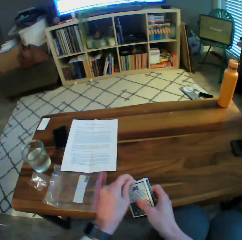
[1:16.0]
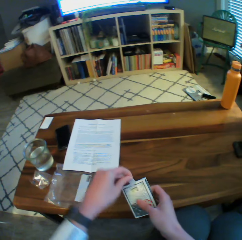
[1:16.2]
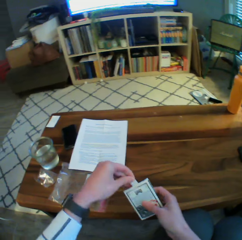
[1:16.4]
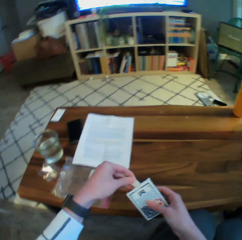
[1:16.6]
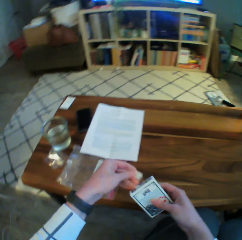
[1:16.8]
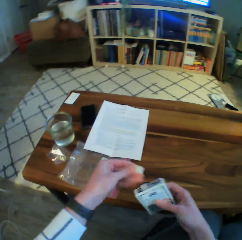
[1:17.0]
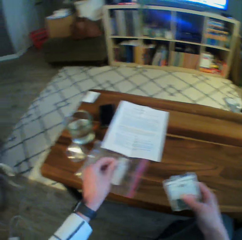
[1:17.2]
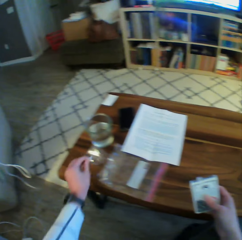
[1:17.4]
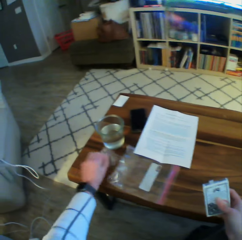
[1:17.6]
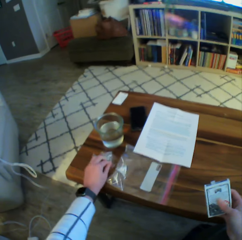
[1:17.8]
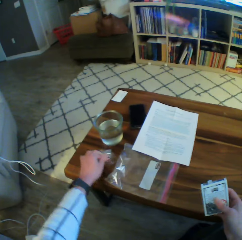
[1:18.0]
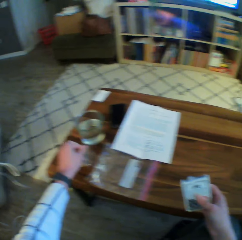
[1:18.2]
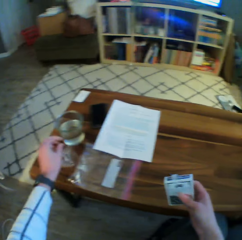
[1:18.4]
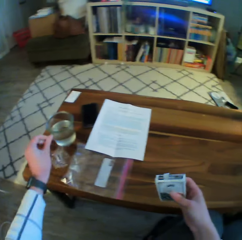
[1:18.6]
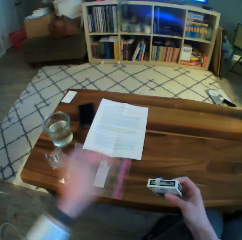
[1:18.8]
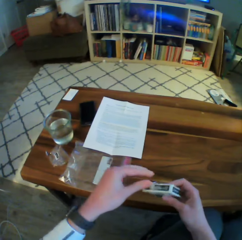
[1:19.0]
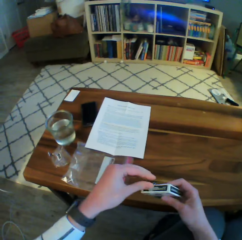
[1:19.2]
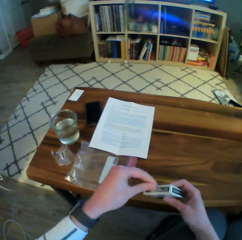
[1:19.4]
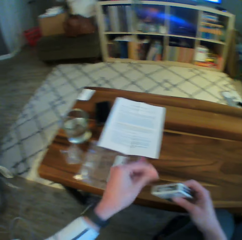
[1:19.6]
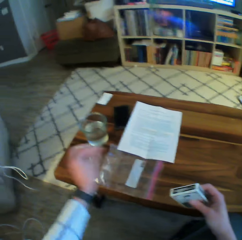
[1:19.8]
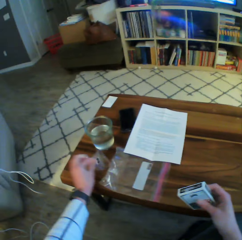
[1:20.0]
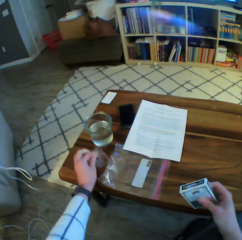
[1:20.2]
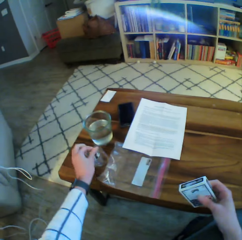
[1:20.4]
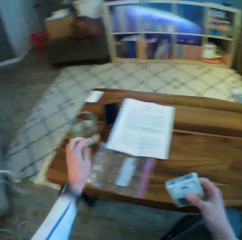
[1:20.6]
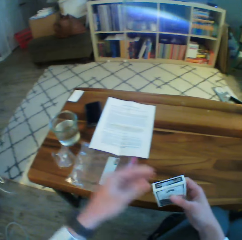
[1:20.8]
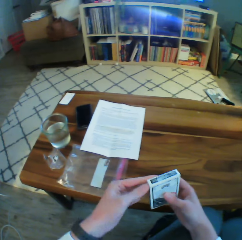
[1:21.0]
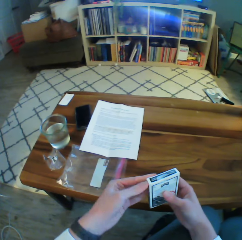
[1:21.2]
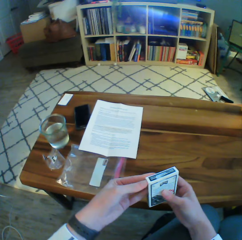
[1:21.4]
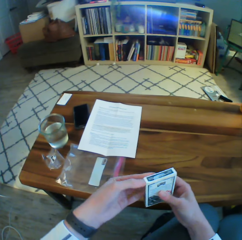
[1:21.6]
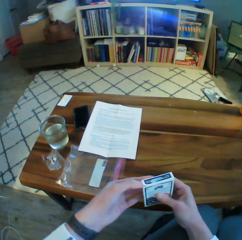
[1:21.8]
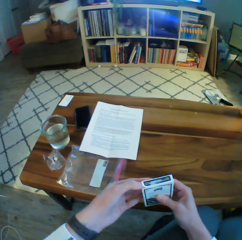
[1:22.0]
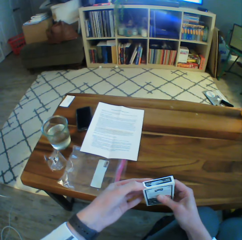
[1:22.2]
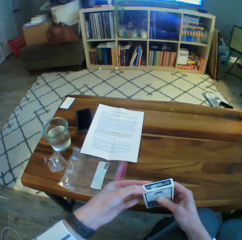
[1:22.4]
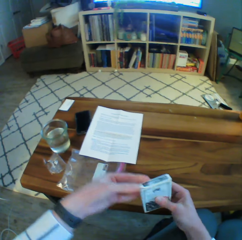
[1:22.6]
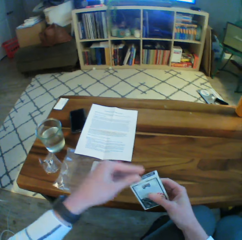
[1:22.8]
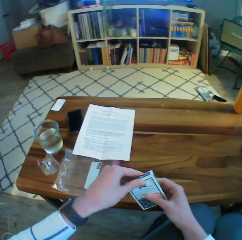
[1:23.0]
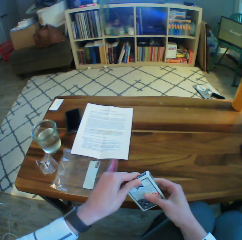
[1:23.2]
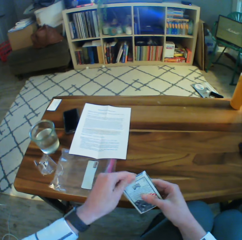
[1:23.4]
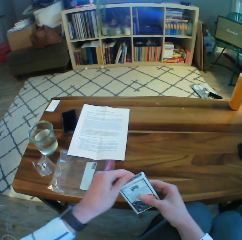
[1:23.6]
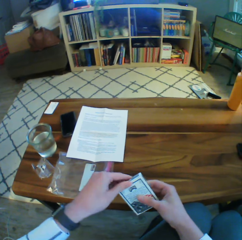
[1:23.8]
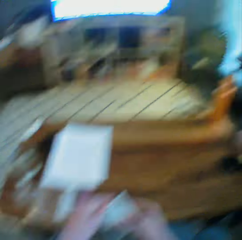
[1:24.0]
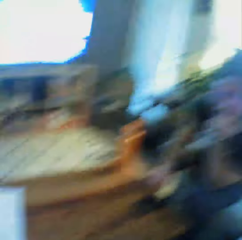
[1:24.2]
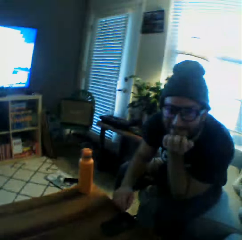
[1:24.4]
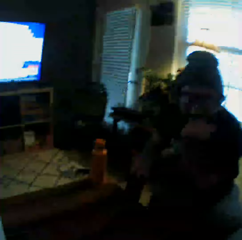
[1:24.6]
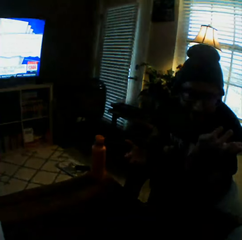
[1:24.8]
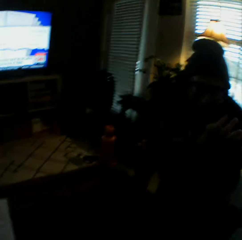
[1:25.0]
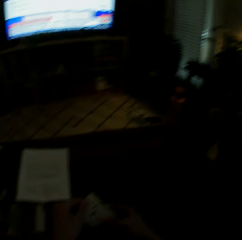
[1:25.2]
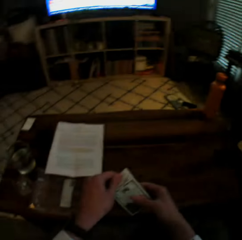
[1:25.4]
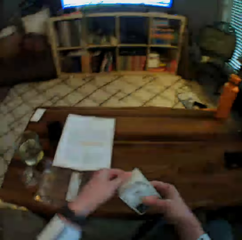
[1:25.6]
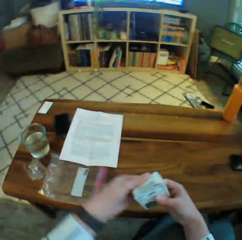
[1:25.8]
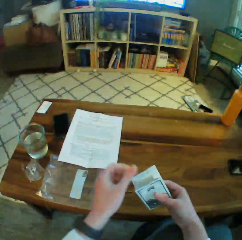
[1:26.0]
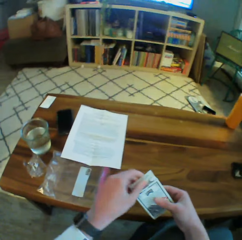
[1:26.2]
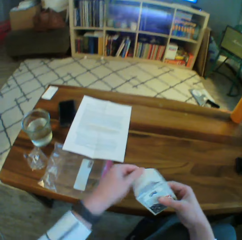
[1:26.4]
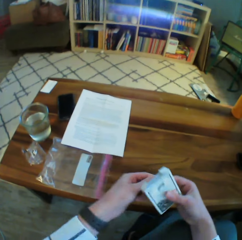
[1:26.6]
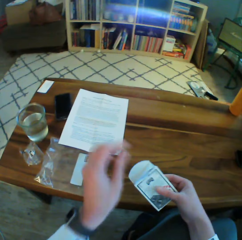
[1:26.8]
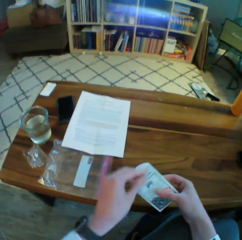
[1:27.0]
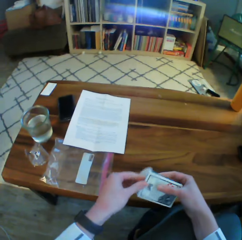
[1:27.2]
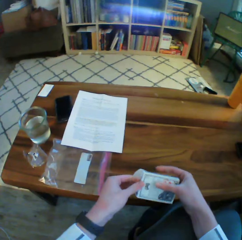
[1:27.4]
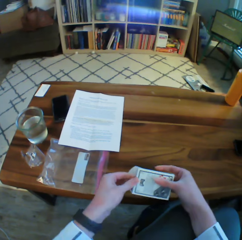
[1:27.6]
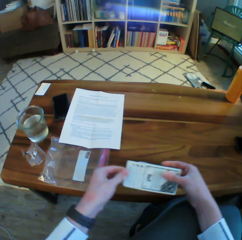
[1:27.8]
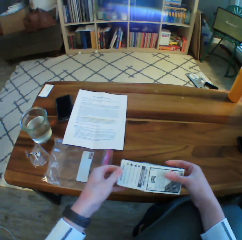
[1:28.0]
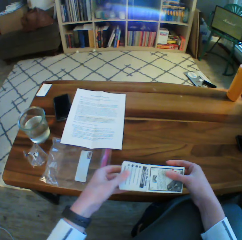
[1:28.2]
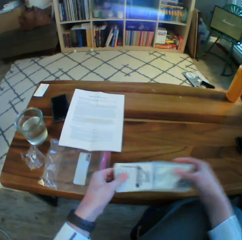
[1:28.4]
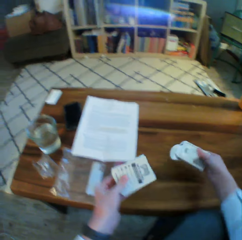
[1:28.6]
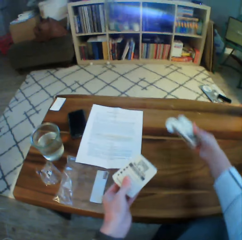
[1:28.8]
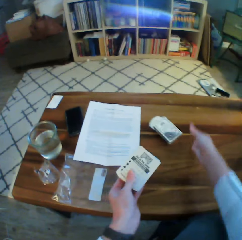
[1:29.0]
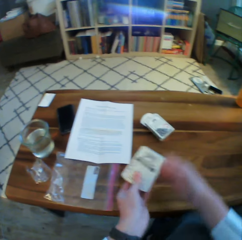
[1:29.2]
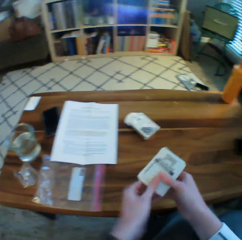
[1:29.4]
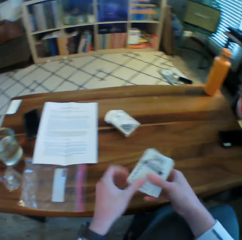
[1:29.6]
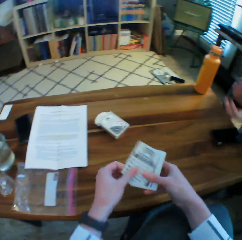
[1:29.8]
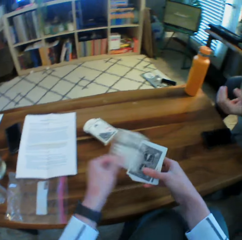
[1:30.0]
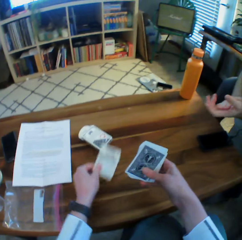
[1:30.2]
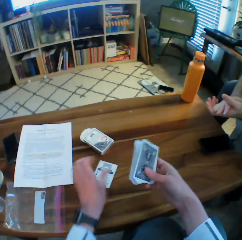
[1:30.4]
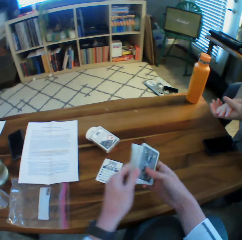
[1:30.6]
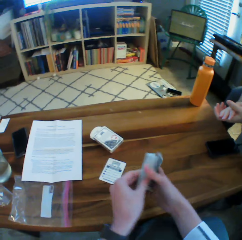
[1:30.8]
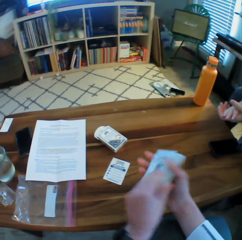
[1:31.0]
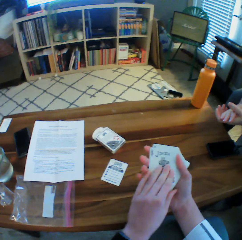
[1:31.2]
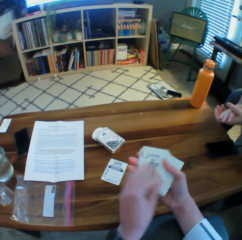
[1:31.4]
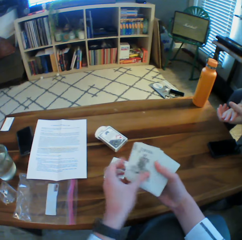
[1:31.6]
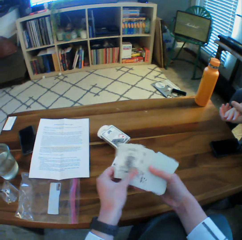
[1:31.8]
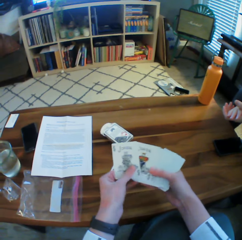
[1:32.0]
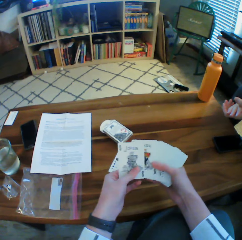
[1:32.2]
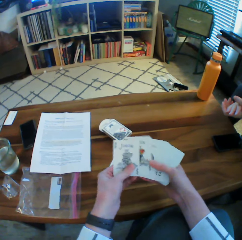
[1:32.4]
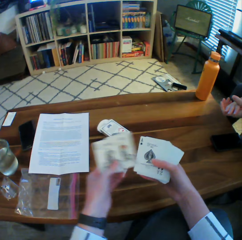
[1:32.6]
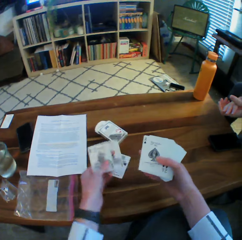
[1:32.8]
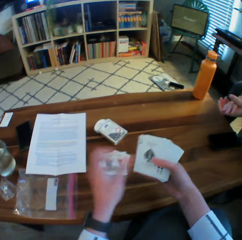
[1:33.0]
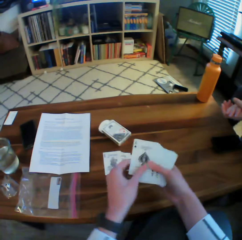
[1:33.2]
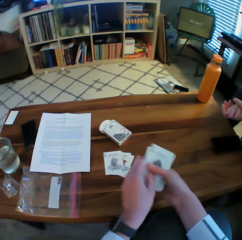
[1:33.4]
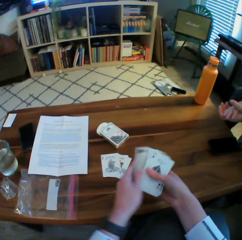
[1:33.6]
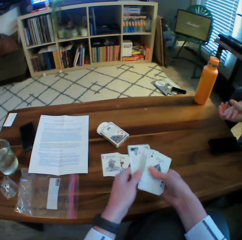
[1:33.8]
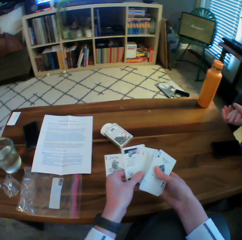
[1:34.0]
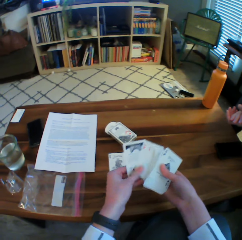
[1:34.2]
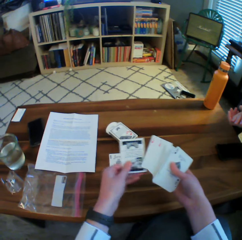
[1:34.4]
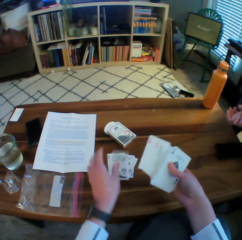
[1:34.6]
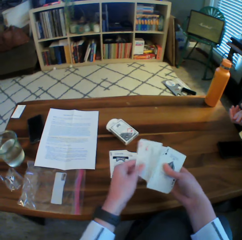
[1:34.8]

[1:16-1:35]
The camera wearer drops the seal of the pack of cards on the table with his left hand. He interacts with the man. The camera wearer opens the pack of cards with his left hand. He brings out some cards from the pack with his left hand. He drops the empty pack on the table with his right hand. He removes a card with his left hand. He drops the card on the table. He turns over the cards with his right hand. He spreads out the cards with both hands. He drops two cards on the table with his left hand.

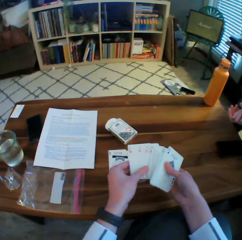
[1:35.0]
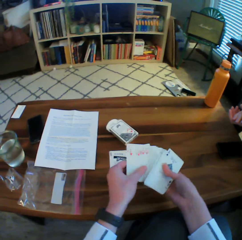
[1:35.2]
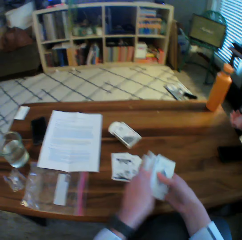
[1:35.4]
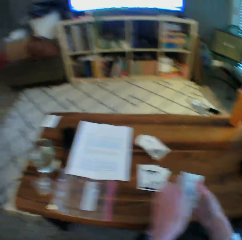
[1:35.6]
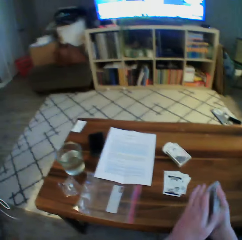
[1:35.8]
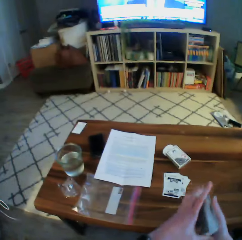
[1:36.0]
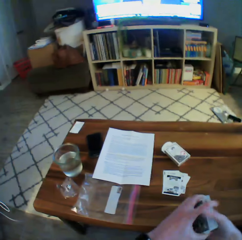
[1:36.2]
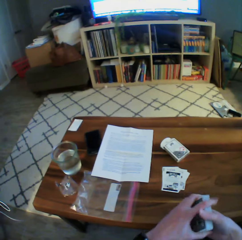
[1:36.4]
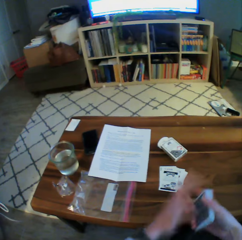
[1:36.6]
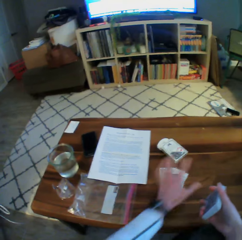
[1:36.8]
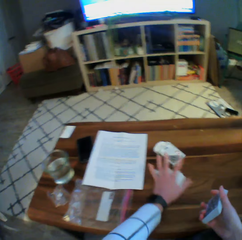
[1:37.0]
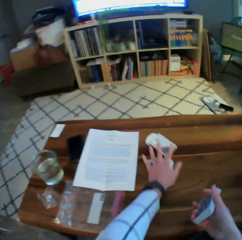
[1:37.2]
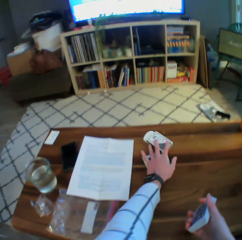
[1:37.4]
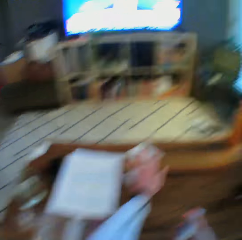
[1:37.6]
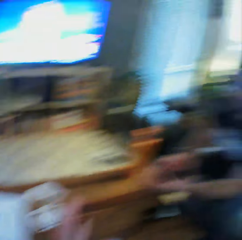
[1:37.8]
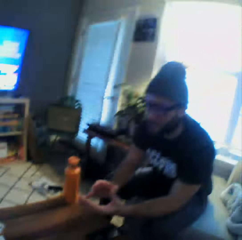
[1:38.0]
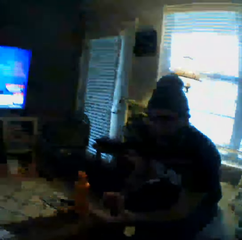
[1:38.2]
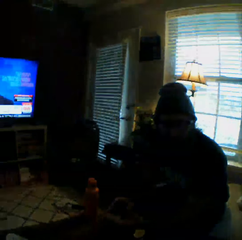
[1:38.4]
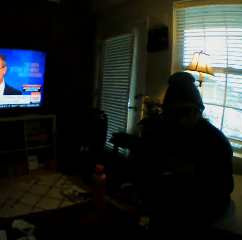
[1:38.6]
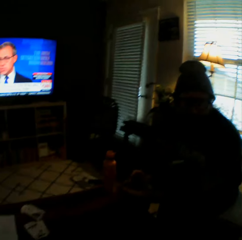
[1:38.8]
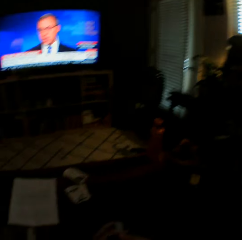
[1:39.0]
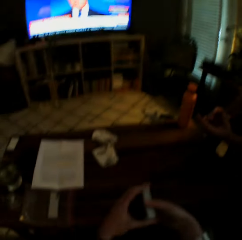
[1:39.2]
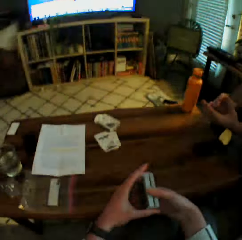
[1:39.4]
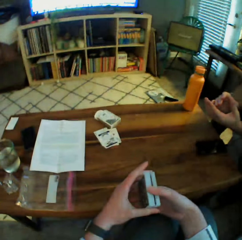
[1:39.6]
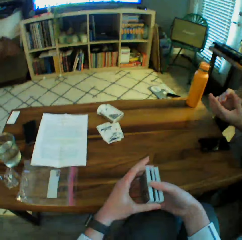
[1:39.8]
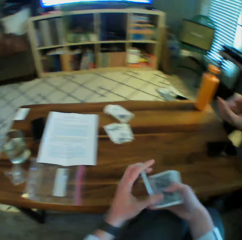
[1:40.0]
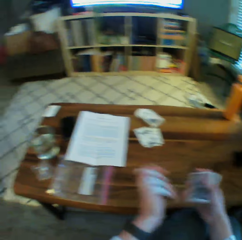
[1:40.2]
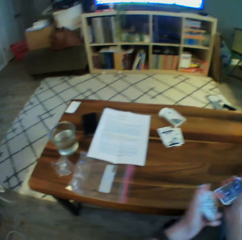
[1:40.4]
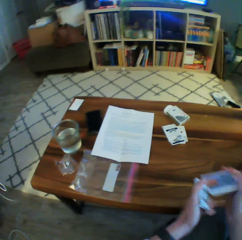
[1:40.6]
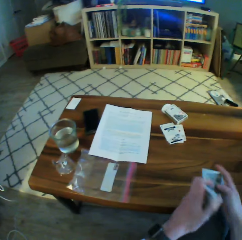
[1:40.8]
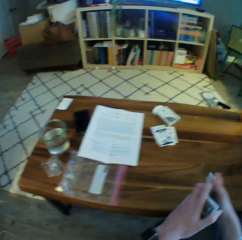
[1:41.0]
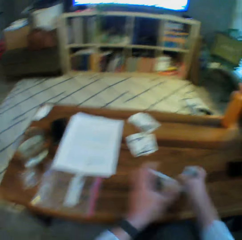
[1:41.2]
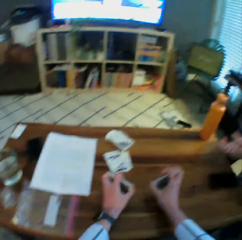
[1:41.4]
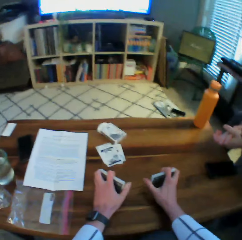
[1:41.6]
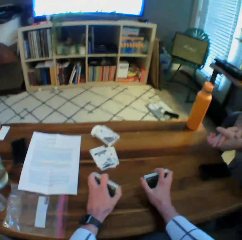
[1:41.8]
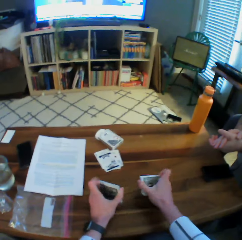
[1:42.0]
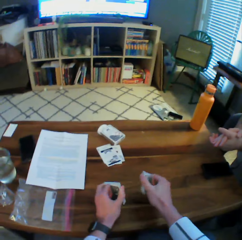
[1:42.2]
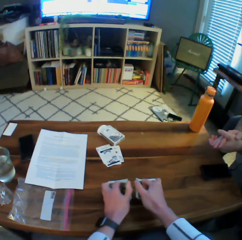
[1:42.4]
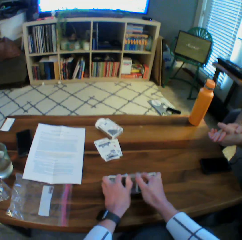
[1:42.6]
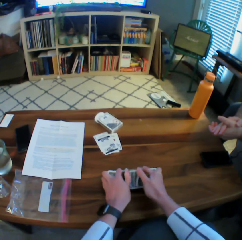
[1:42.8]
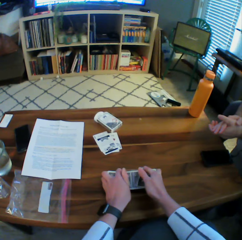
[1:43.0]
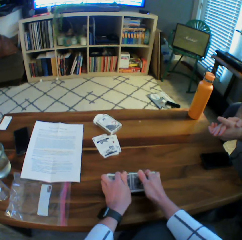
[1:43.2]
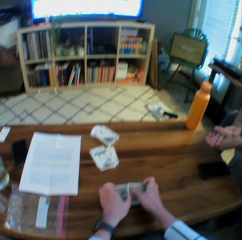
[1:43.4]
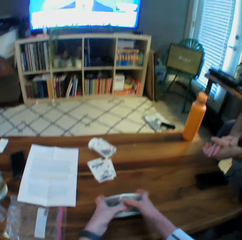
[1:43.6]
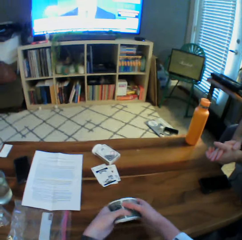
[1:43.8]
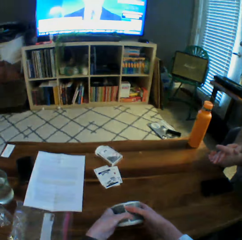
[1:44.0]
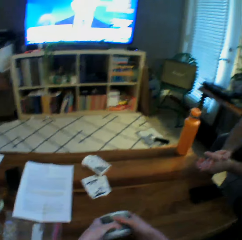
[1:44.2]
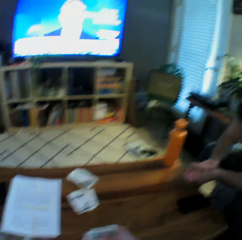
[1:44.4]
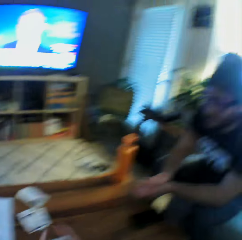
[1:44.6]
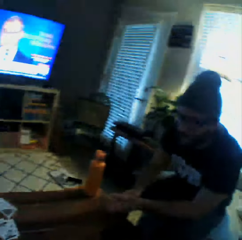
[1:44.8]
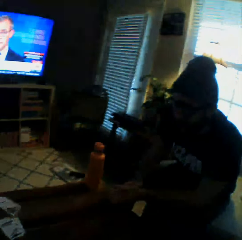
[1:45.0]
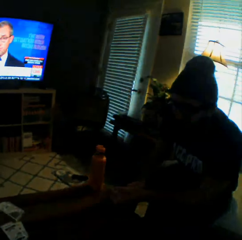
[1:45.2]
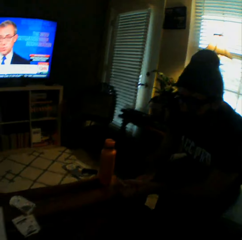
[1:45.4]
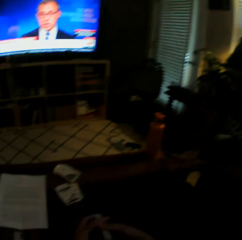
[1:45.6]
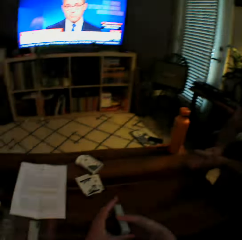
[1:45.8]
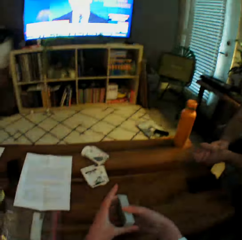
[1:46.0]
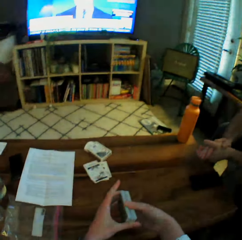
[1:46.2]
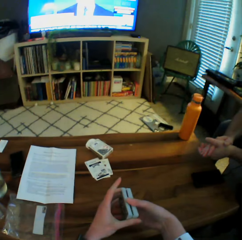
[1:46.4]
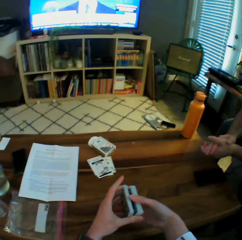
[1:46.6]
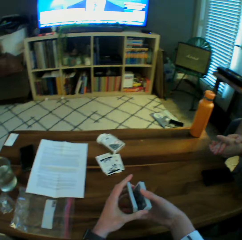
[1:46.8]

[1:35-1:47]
The camera wearer drops another card on the table with his left hand. He arranges the cards with both hands. He moves the cards he dropped on the table with his left hand. He interacts with the man. He separates the cards into two halves. He holds the two halves with both hands on the table. He shuffles the cards in his two hands.
